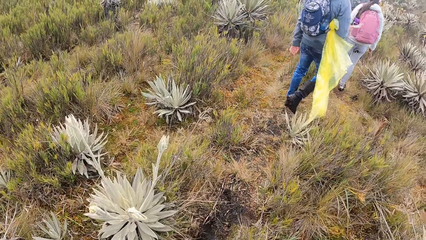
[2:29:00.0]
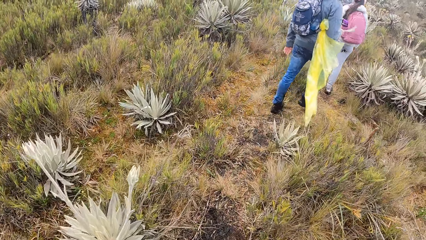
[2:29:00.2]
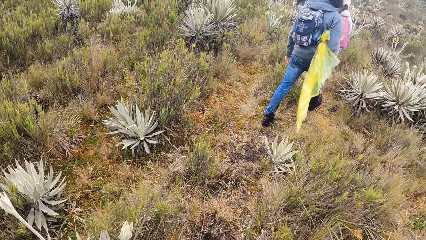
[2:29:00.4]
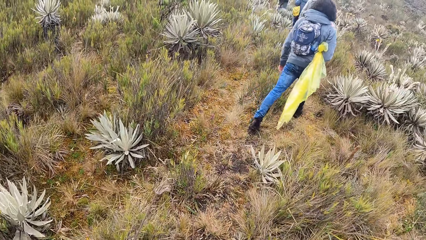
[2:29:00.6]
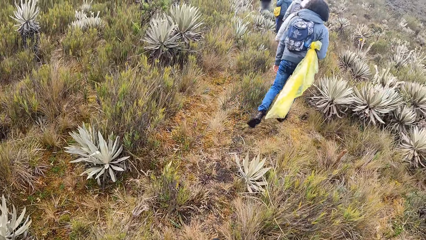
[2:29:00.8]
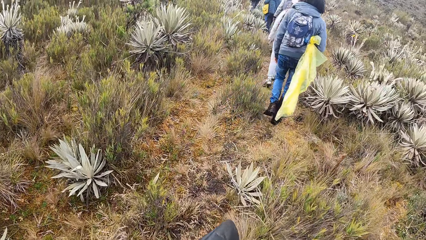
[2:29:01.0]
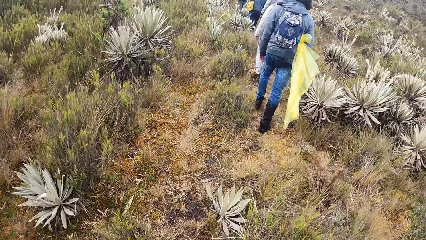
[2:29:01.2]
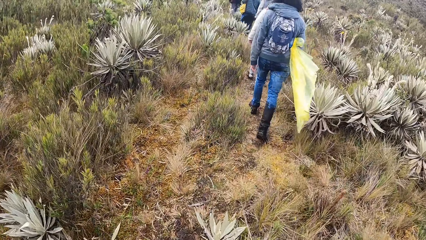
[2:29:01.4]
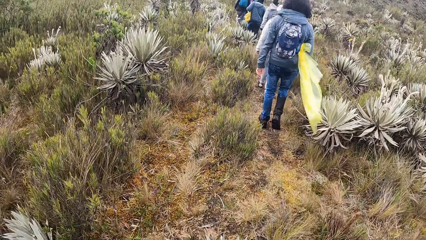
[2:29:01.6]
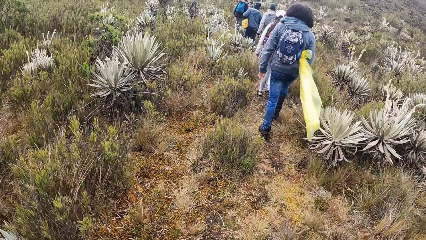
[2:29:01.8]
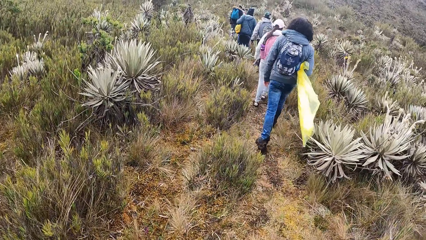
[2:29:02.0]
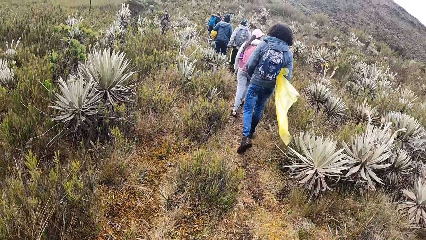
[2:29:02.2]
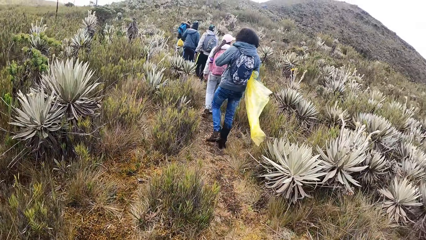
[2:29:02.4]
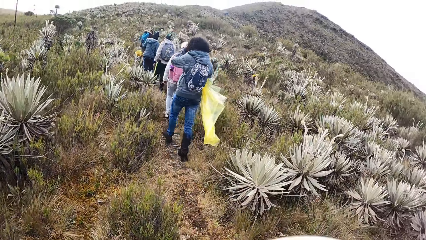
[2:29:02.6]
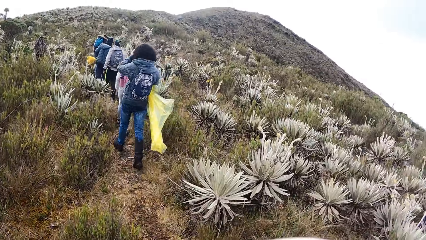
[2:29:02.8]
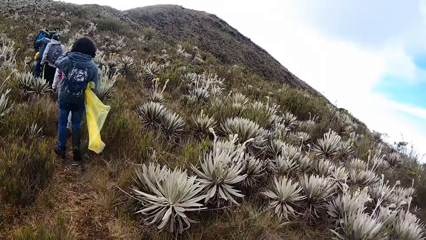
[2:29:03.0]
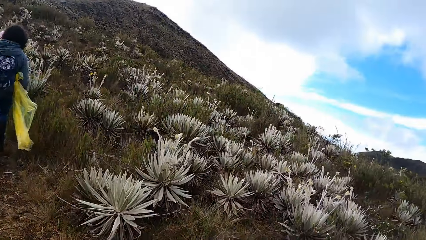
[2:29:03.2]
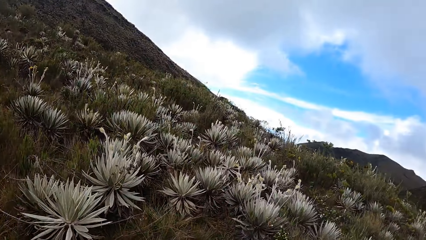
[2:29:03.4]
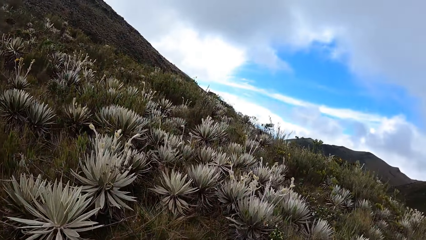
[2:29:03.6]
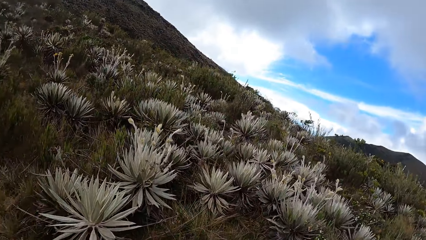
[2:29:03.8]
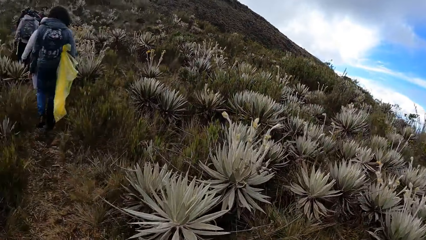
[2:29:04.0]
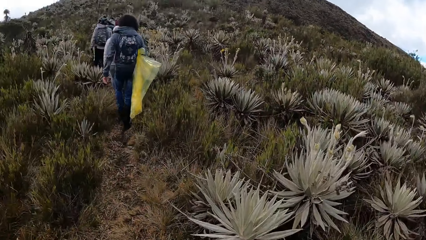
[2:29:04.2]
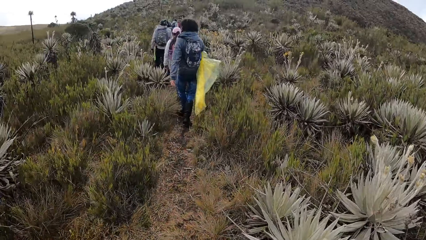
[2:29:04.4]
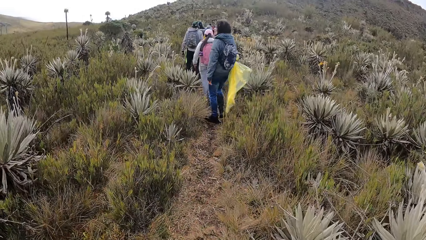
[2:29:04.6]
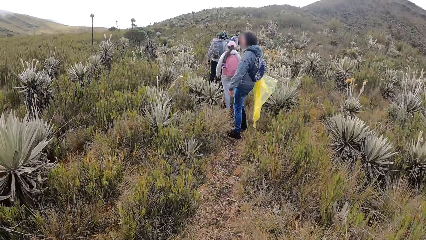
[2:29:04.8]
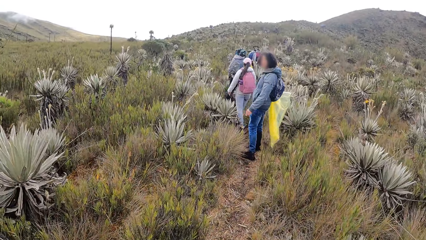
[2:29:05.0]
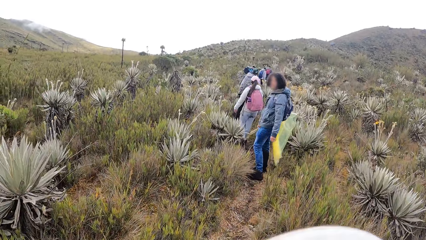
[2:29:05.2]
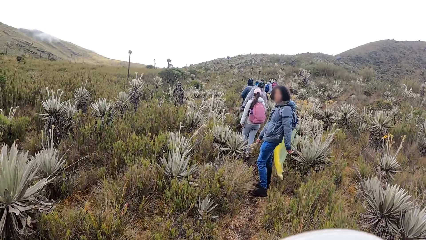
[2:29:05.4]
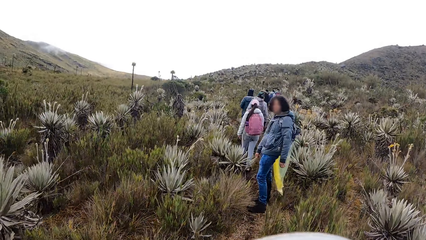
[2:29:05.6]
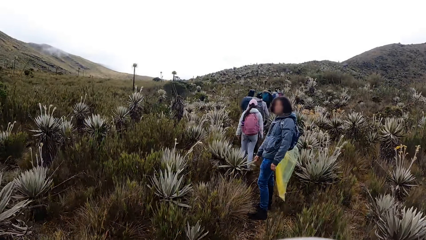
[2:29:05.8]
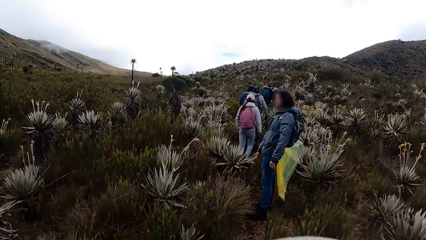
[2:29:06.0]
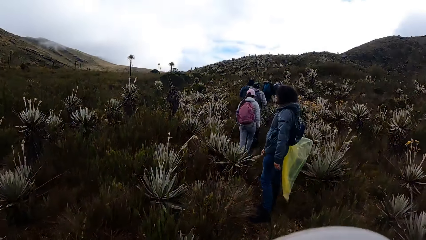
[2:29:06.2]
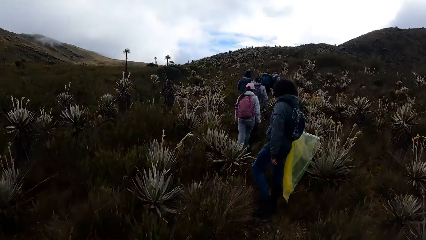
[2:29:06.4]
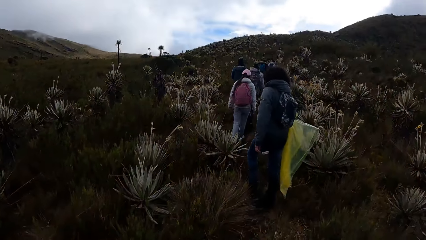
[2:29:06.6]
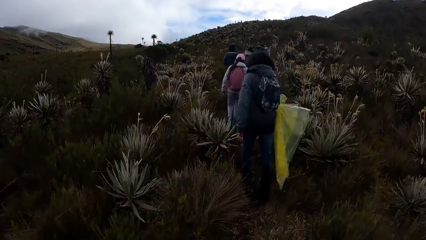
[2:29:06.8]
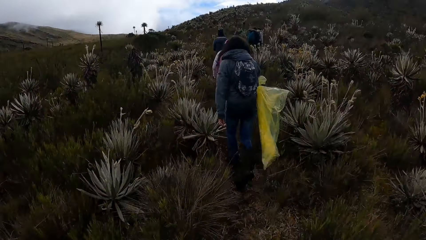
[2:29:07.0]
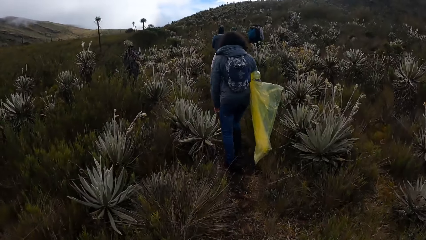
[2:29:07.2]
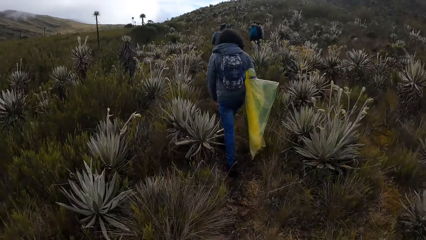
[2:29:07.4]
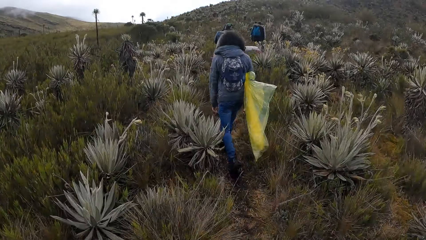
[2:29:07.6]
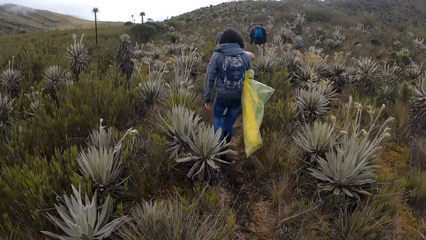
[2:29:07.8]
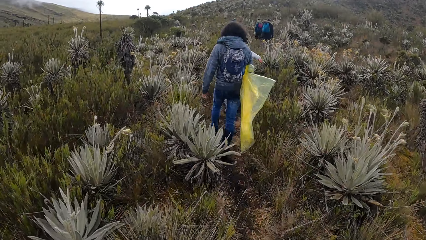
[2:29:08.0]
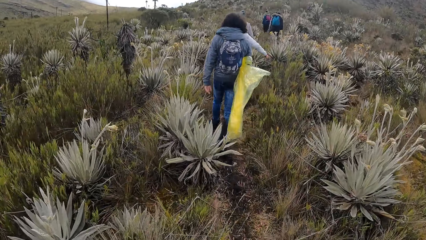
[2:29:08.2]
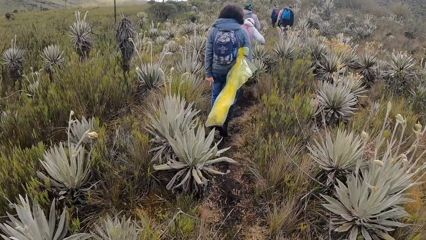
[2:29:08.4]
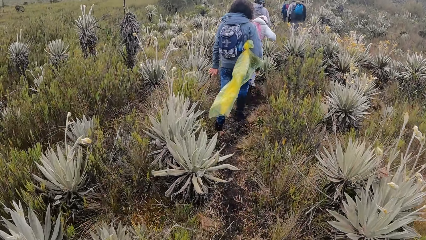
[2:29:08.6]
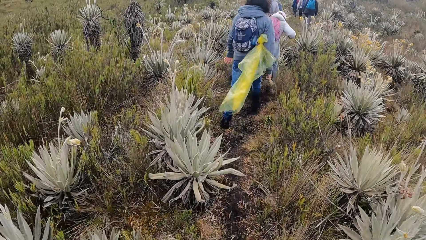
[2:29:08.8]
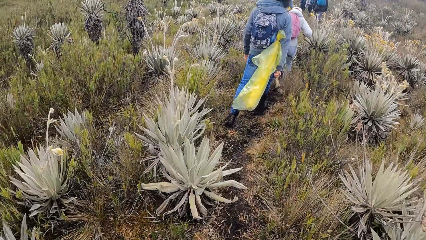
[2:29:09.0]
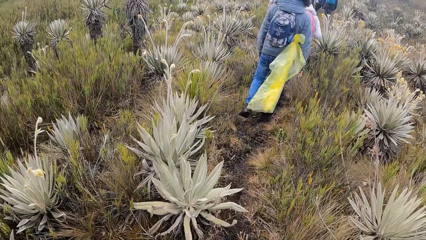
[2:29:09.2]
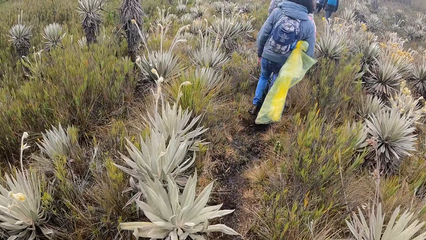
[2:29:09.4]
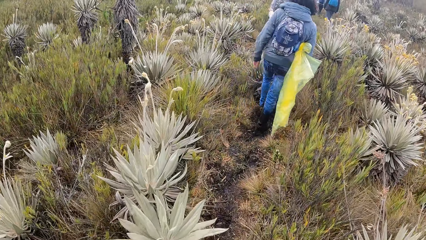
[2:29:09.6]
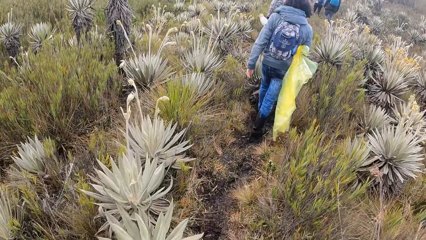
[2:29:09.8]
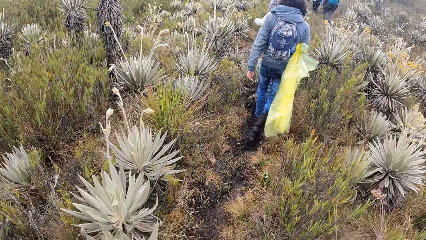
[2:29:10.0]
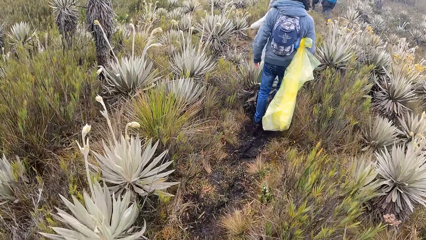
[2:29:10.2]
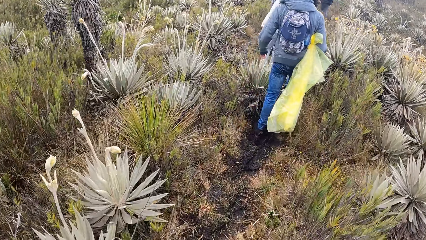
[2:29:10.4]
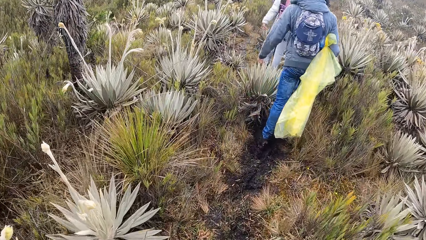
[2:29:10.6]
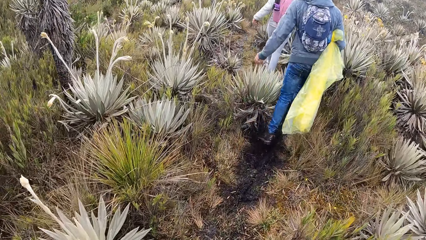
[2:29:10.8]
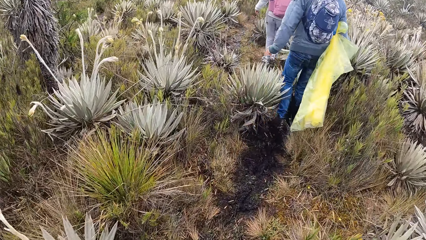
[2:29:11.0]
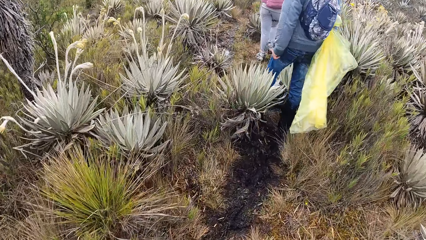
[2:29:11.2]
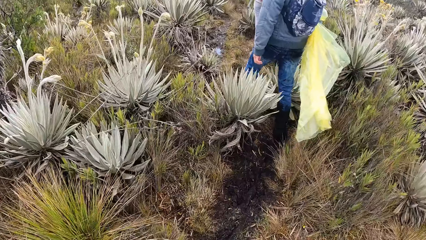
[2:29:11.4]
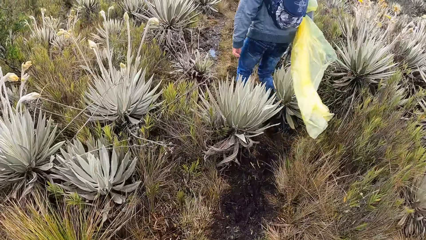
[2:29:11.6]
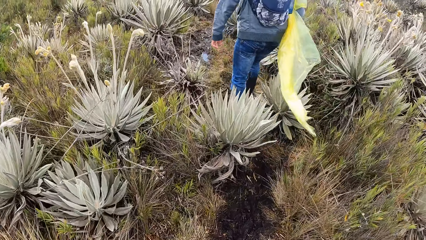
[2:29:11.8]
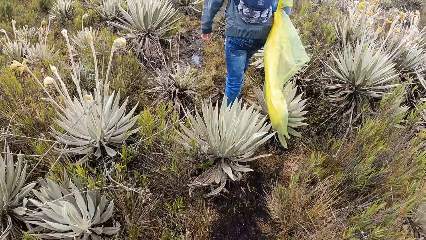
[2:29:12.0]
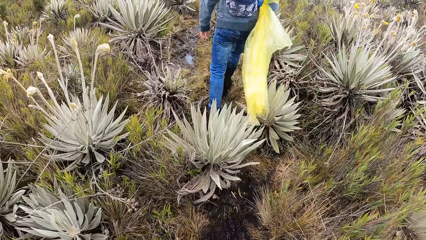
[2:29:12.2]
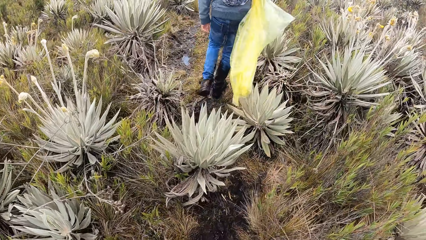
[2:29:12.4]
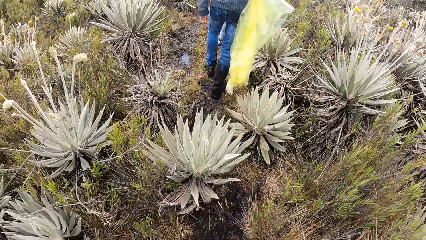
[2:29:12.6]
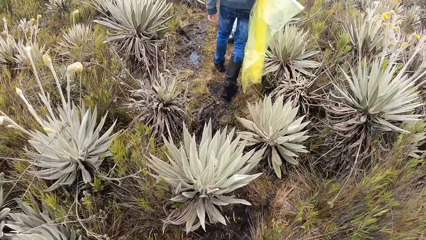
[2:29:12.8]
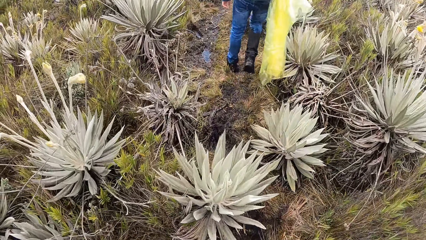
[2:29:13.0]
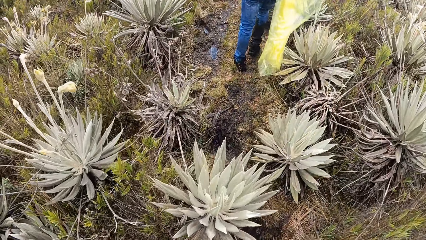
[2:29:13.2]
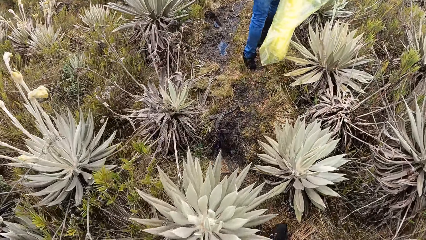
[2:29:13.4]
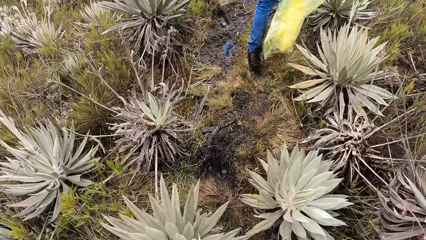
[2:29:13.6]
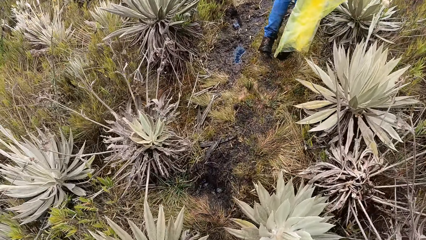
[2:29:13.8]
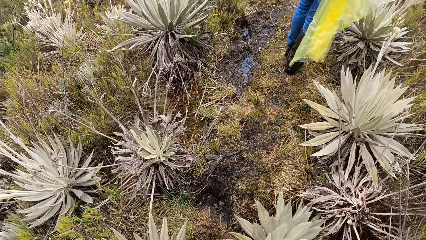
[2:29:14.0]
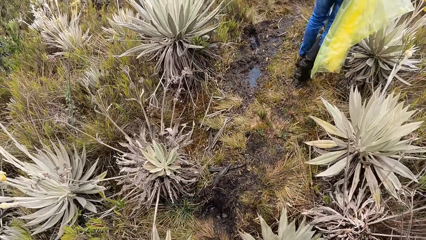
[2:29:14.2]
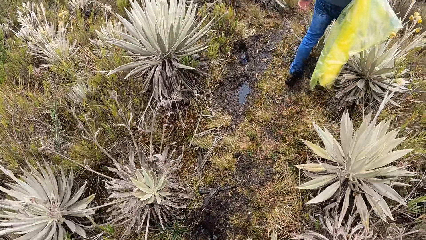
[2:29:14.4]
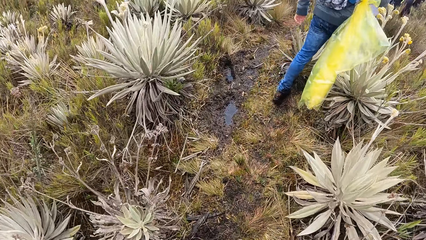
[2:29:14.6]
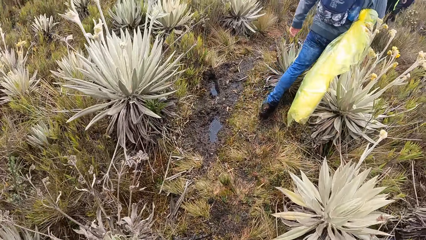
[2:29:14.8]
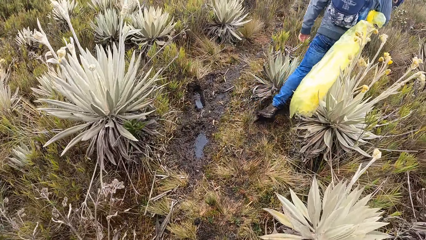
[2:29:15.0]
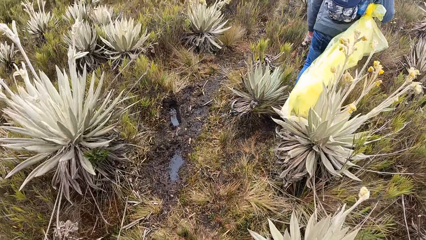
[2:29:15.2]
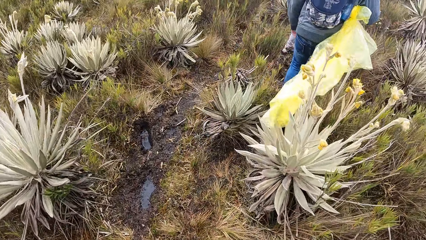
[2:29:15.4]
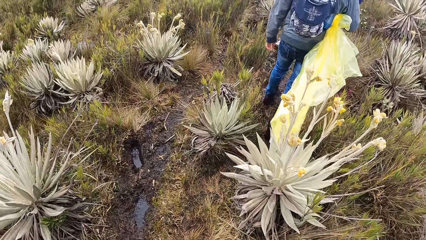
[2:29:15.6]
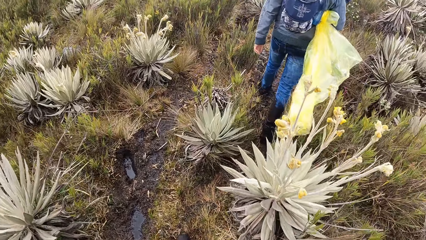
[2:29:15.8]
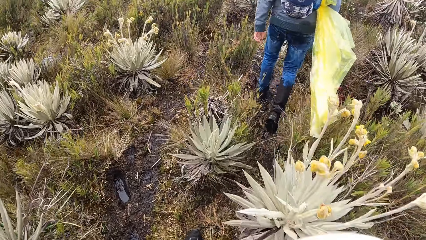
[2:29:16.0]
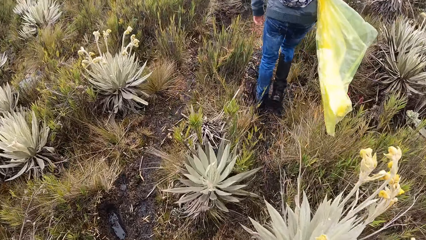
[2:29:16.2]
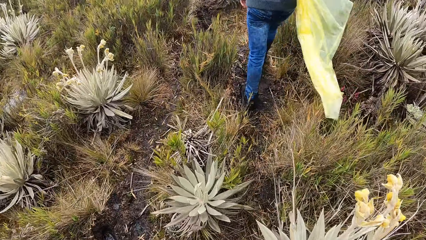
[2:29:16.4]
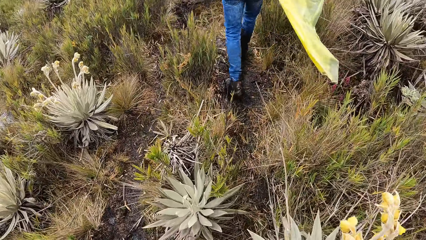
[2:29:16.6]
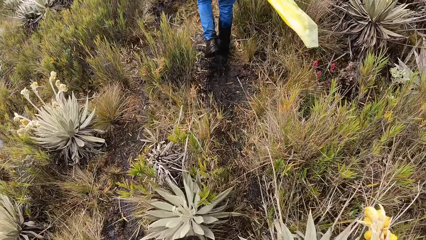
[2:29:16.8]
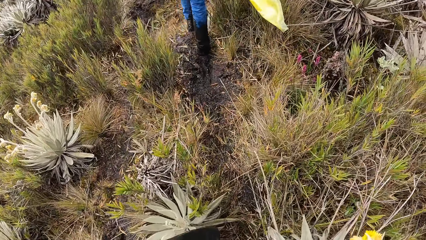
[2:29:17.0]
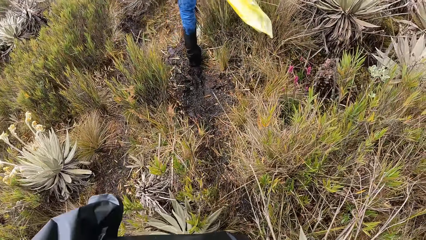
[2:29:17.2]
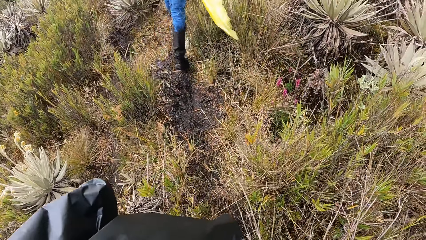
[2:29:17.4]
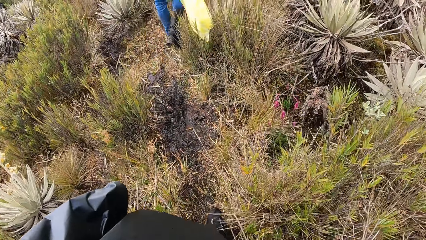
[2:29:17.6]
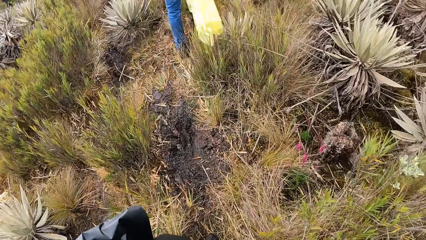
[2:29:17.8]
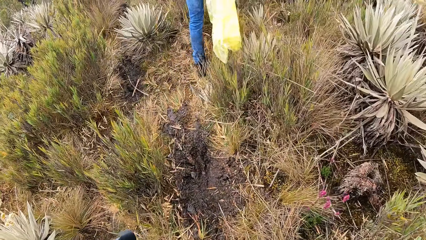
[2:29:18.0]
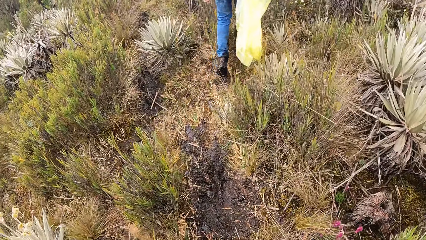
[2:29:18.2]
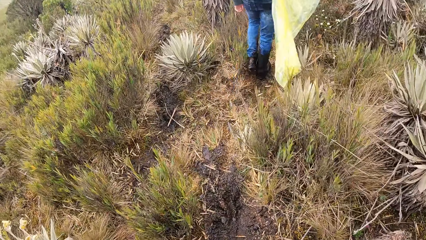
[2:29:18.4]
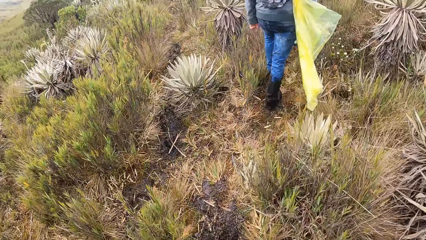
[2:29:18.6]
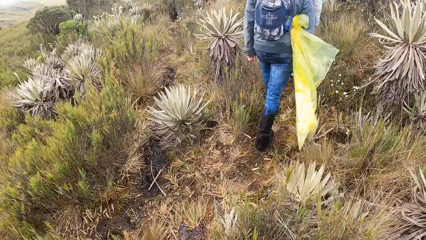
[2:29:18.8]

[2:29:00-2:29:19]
The camera wearer walks around in the field. A person touches the face with the left hand. The camera wearer looks around in the field. The person looks behind in the field. The camera wearer walks around in the field.
